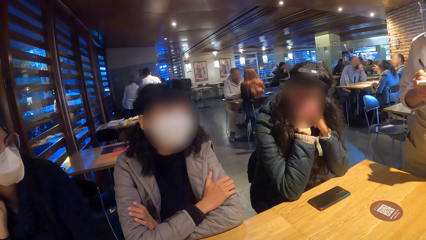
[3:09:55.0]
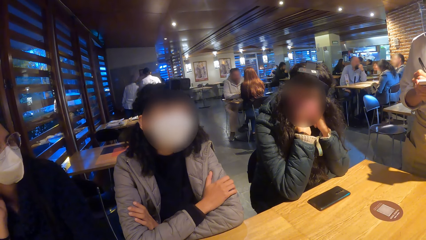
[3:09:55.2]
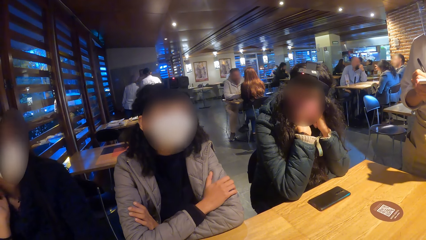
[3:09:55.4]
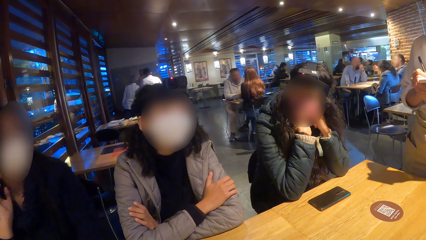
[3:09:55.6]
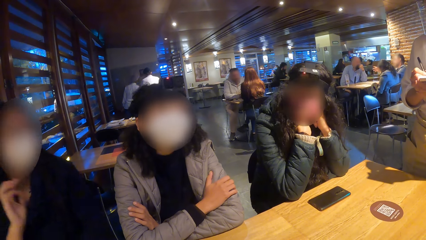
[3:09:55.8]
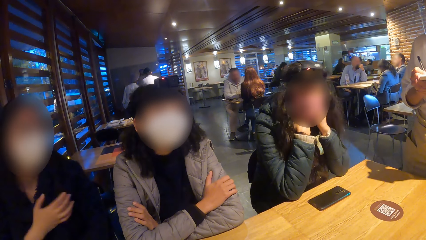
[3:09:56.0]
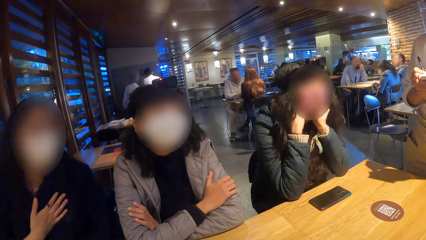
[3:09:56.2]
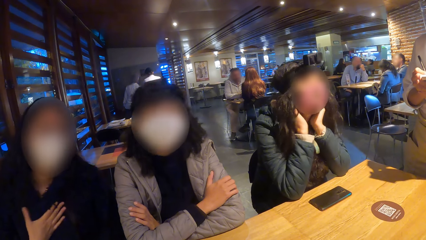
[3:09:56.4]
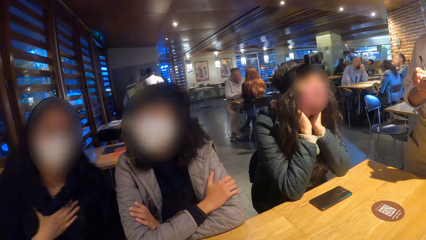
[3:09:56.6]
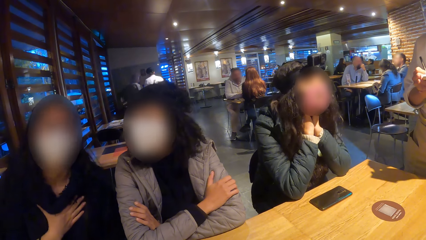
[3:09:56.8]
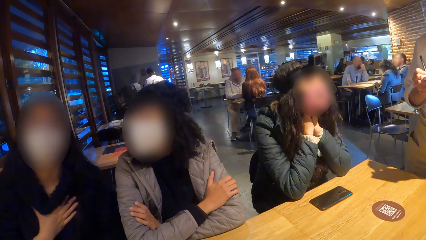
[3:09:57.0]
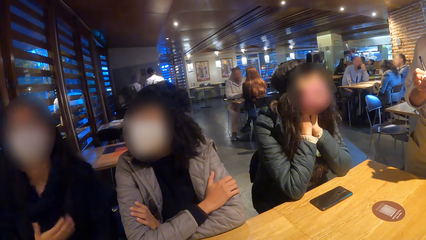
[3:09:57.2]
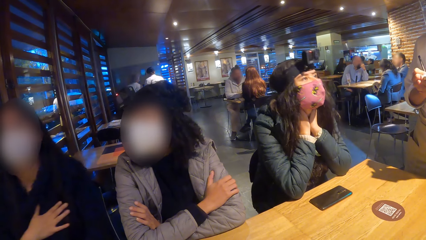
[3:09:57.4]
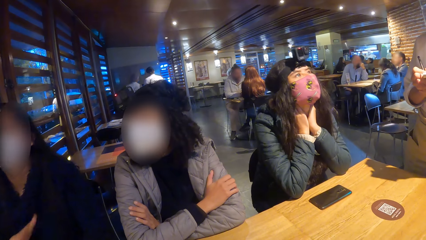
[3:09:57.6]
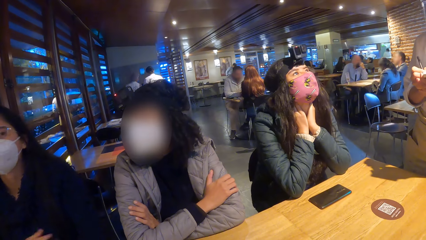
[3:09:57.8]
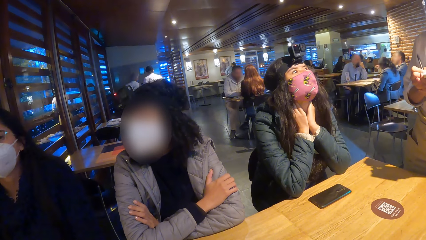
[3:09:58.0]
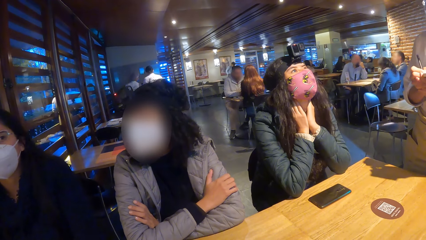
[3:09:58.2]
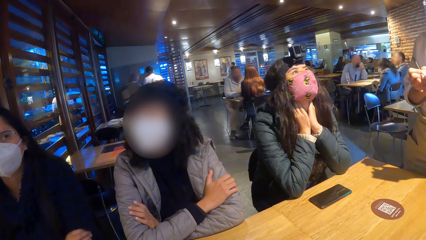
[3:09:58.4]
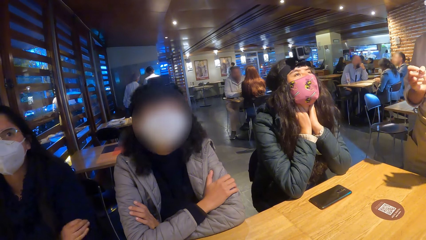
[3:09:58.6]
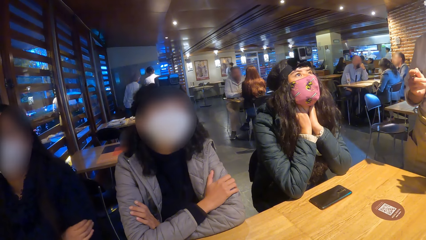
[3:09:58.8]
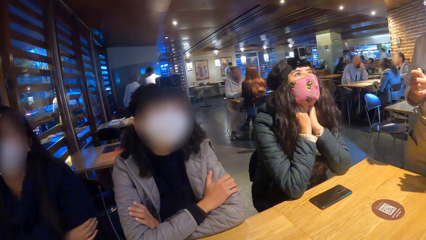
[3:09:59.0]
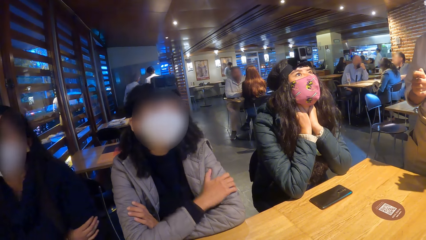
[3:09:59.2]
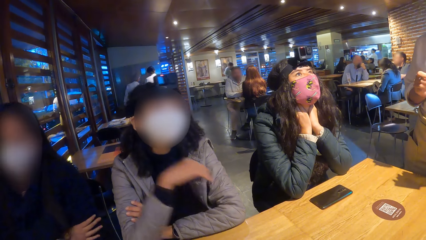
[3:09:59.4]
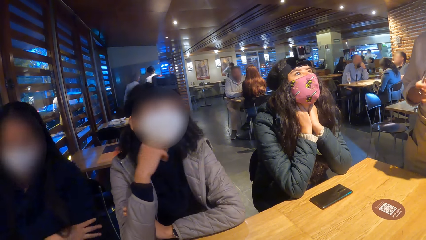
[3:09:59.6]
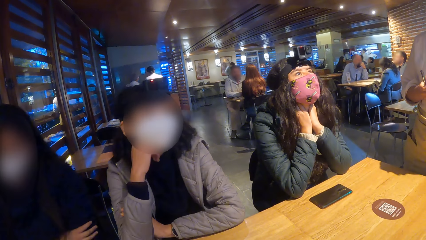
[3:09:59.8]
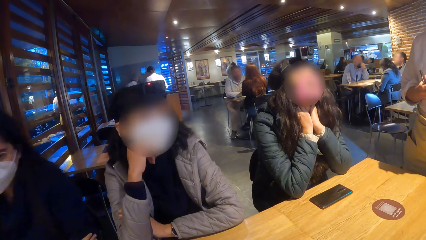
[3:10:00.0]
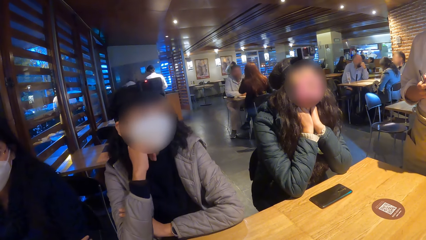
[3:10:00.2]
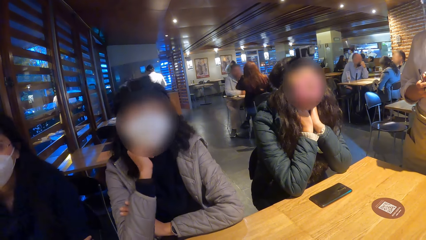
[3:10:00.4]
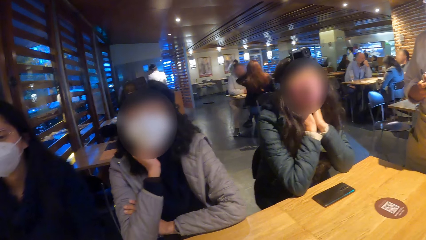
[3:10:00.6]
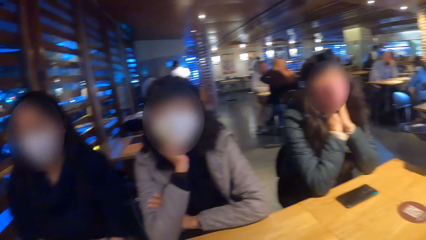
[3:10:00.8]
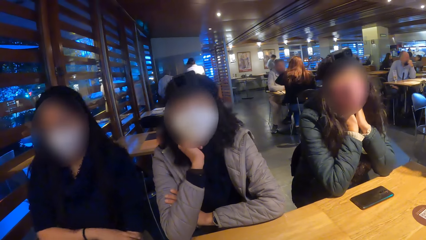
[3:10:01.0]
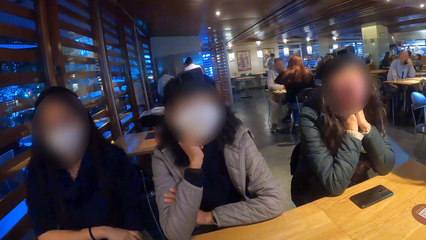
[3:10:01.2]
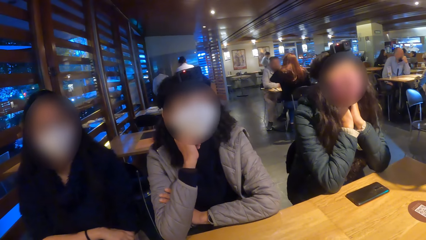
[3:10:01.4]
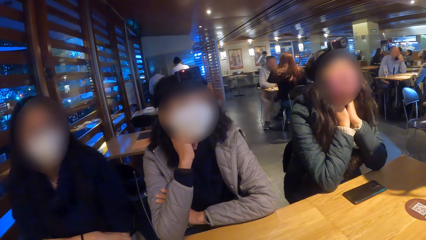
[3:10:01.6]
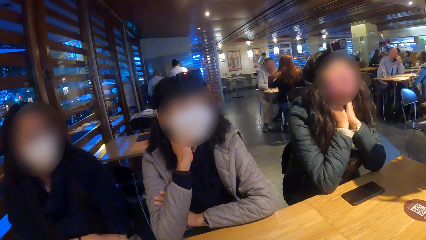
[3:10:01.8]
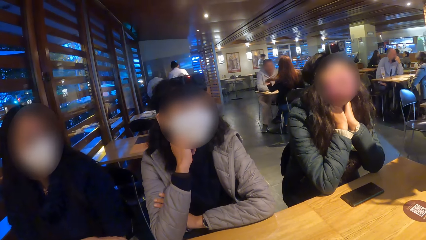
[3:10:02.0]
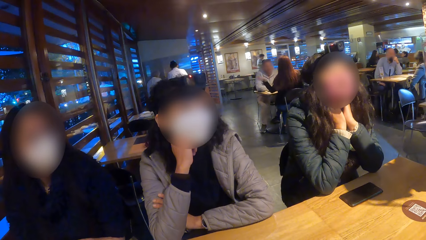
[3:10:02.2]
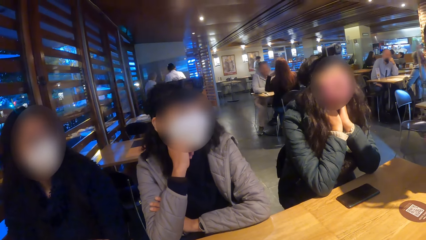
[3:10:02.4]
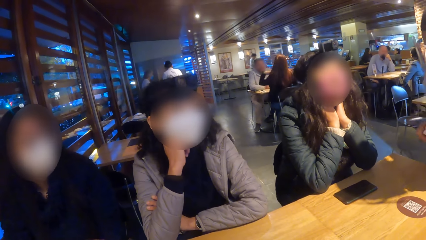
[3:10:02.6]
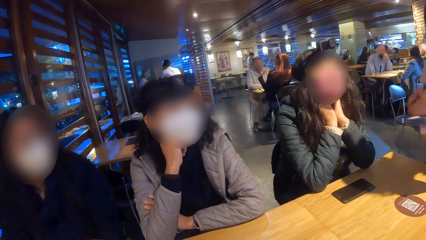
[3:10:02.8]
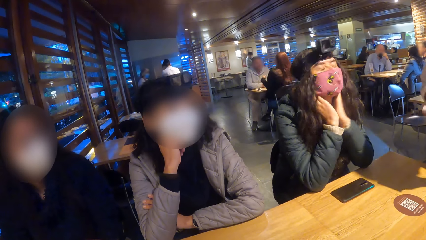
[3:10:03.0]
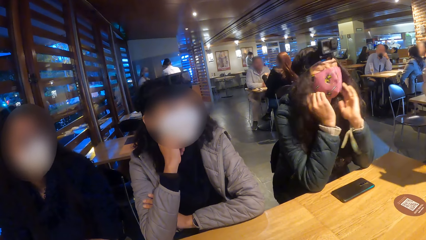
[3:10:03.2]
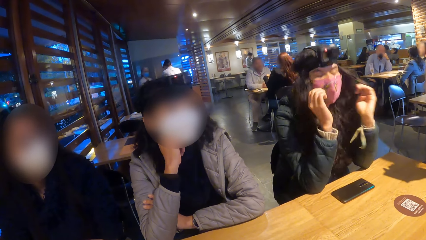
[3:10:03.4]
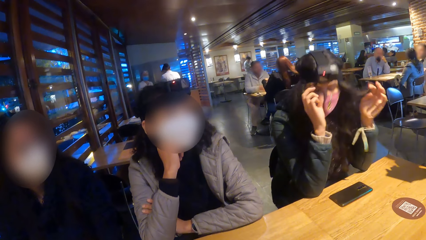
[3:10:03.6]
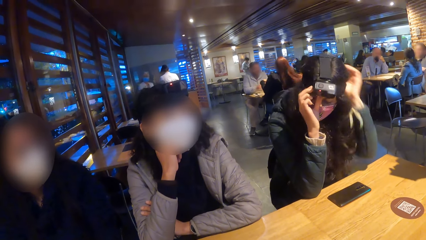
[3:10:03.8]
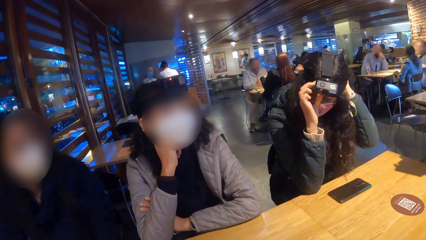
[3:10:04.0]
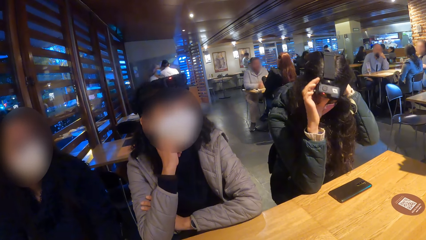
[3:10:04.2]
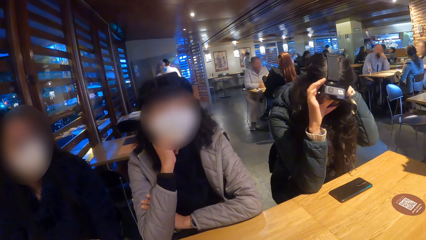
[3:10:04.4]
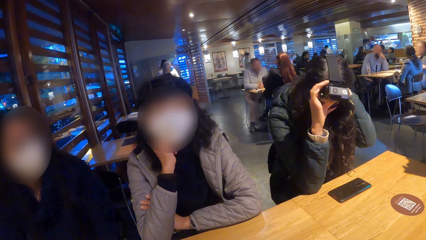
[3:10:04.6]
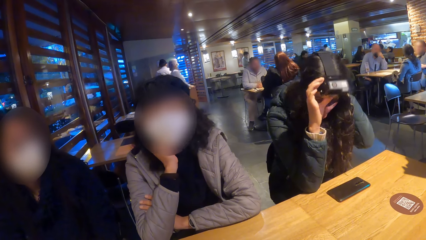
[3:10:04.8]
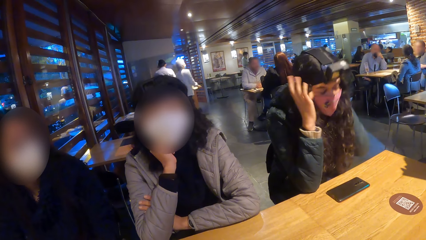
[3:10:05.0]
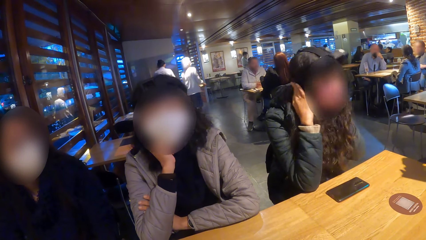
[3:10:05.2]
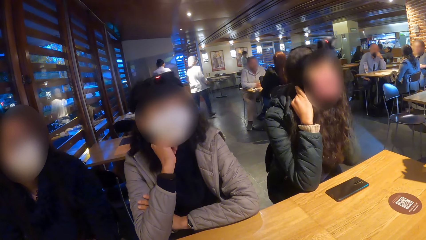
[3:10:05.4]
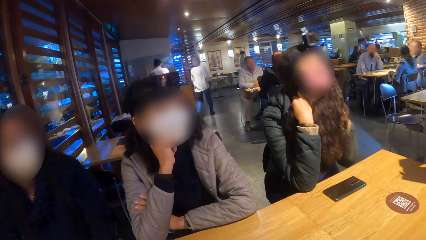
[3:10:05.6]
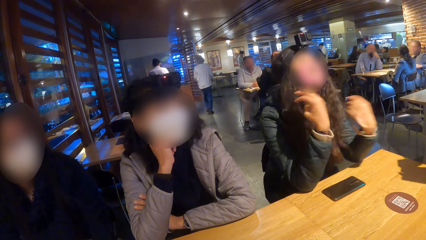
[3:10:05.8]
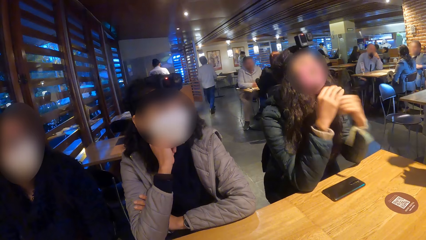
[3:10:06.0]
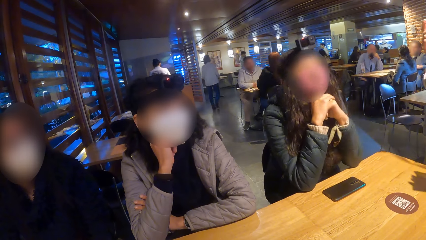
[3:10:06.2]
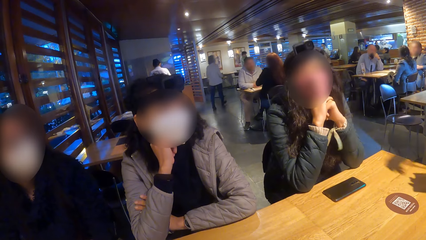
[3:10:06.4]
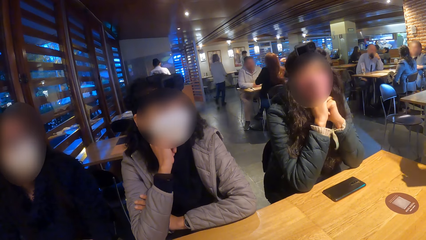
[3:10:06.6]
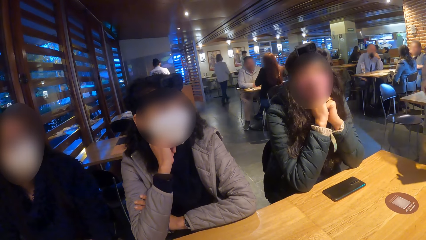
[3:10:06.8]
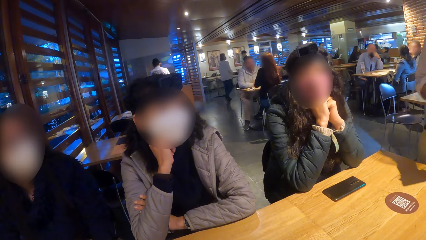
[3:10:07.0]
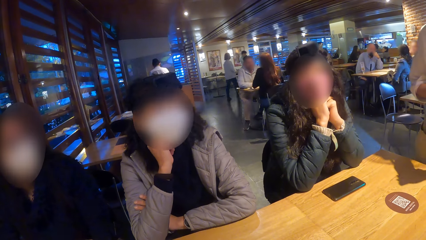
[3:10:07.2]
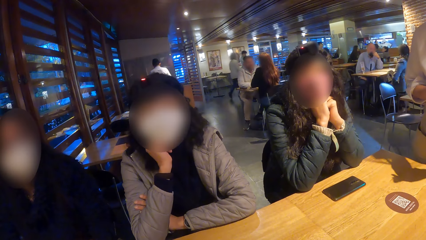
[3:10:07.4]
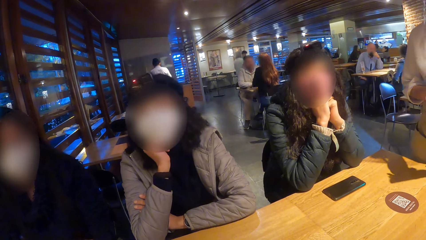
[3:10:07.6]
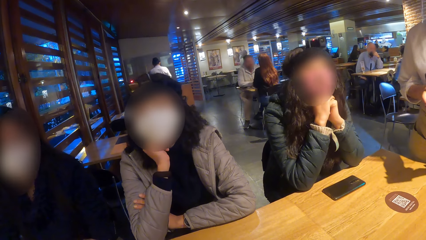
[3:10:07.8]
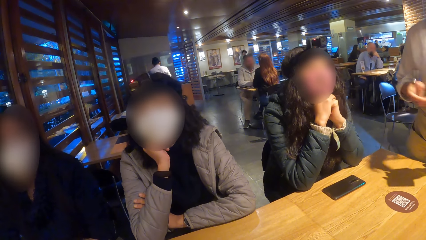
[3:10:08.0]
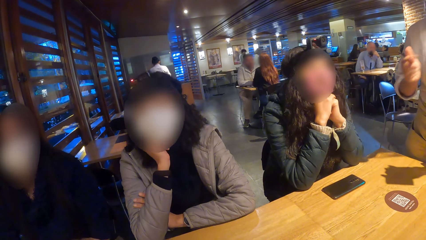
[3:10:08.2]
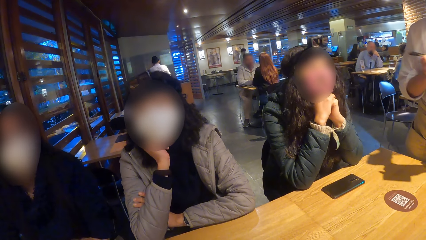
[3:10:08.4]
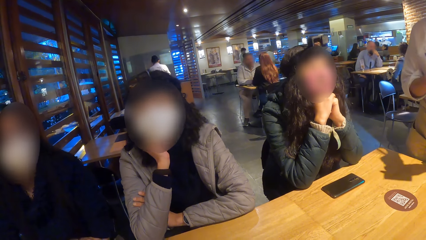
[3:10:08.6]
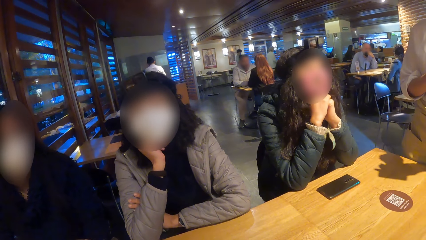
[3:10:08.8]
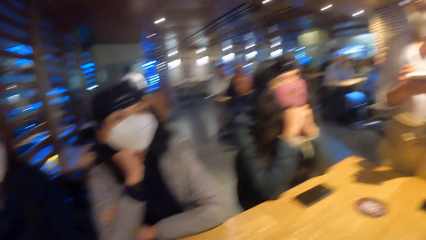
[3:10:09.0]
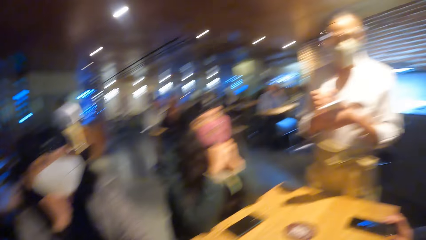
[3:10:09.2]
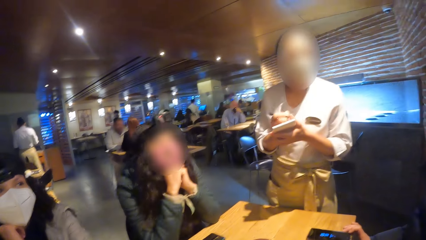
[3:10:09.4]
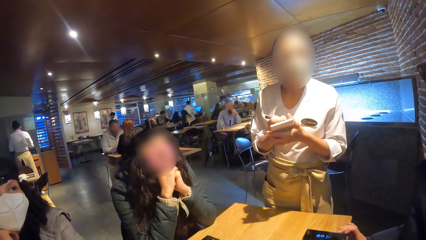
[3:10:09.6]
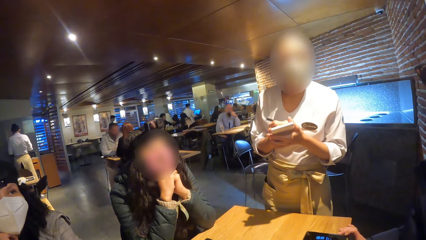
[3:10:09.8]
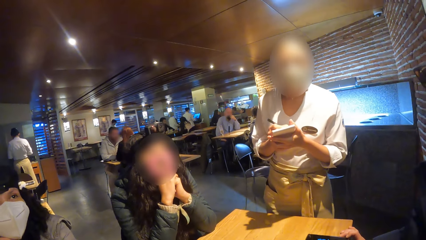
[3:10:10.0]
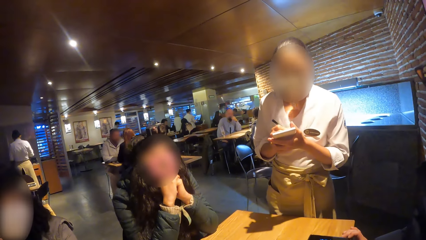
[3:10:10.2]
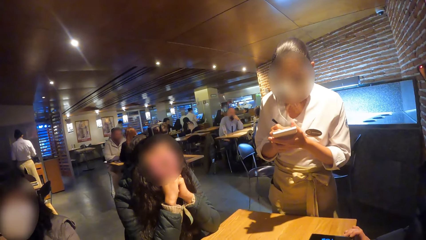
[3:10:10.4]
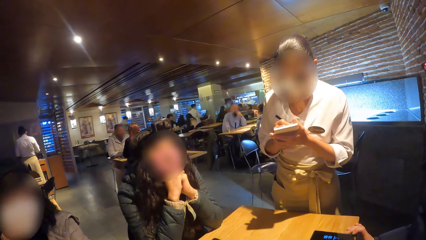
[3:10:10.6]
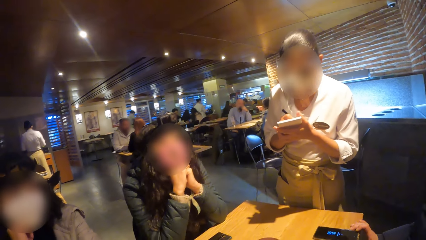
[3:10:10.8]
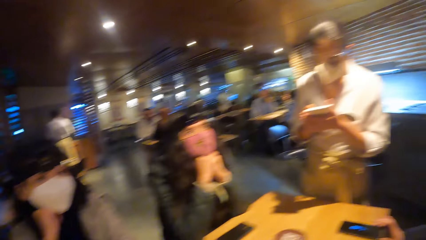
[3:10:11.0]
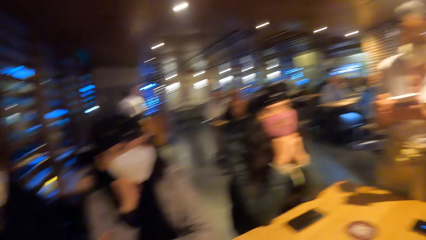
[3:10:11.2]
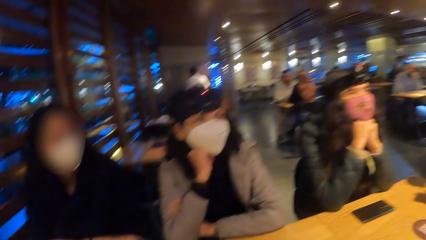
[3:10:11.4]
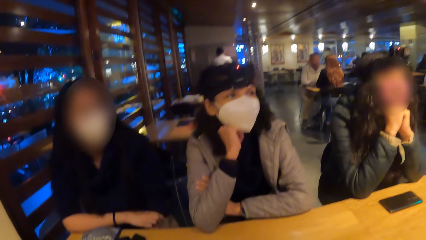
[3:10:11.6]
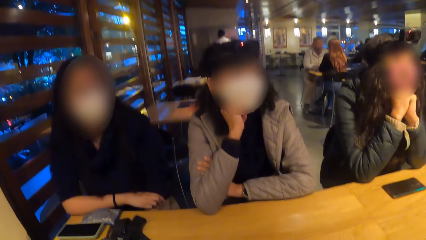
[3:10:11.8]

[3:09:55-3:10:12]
The camera wearer looks at a woman and another woman. A third woman touches her chest with her right hand. A fourth woman converses with the camera wearer. A fifth woman raises her right hand to her face. The camera wearer looks around the restaurant. They look at the fourth woman. The first woman adjusts the camera on her head with both hands. A waitress converses with the camera wearer. The camera wearer looks at the waitress. The waitress writes on a note pad in her left hand with a pen in her right hand.
